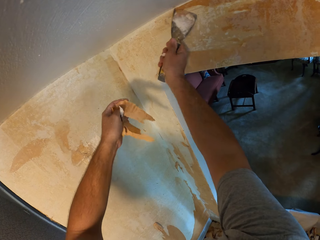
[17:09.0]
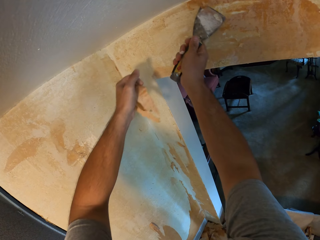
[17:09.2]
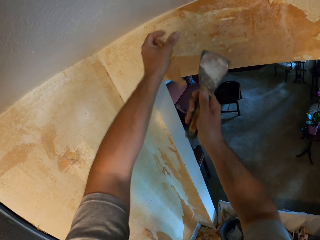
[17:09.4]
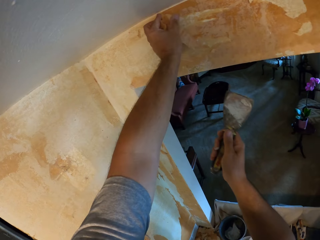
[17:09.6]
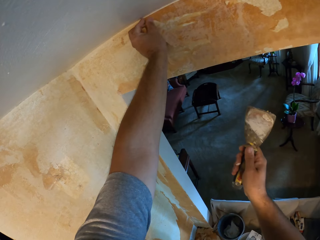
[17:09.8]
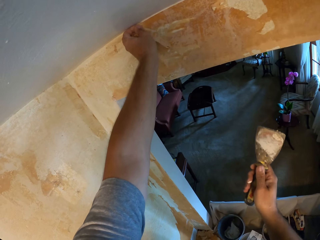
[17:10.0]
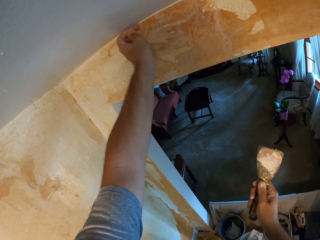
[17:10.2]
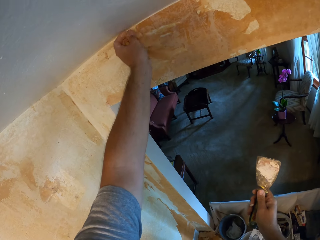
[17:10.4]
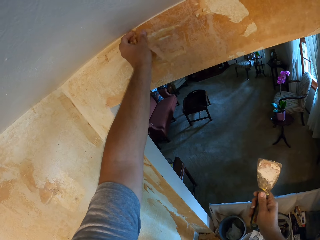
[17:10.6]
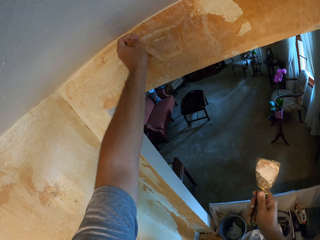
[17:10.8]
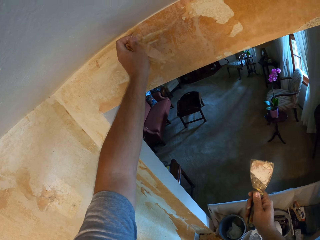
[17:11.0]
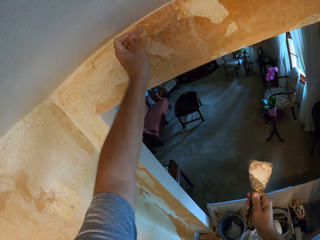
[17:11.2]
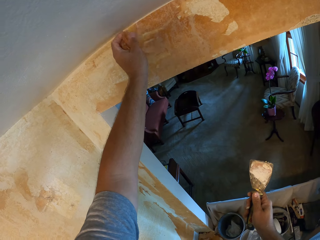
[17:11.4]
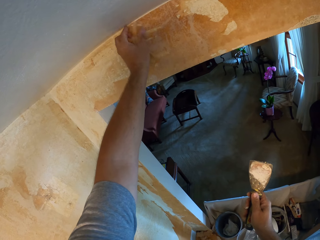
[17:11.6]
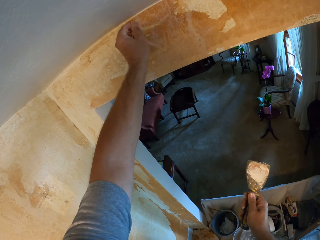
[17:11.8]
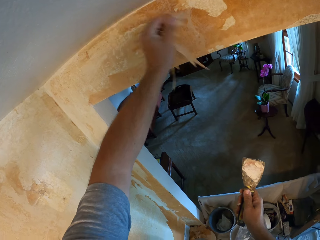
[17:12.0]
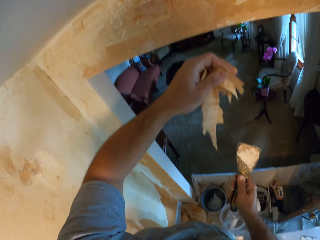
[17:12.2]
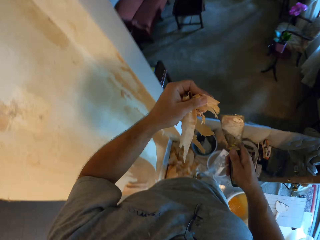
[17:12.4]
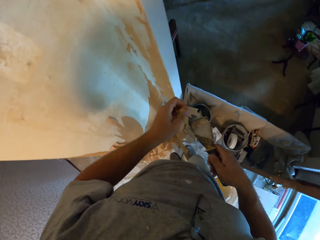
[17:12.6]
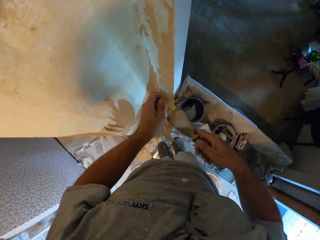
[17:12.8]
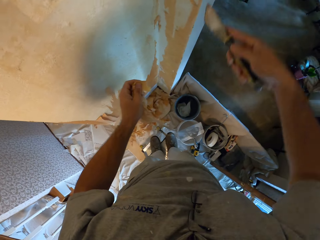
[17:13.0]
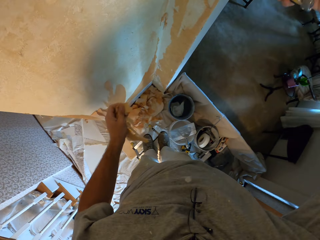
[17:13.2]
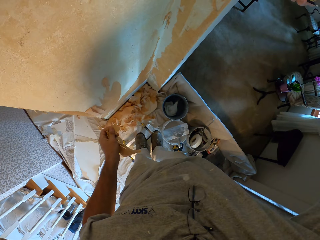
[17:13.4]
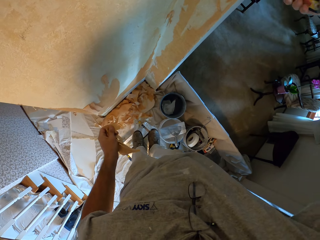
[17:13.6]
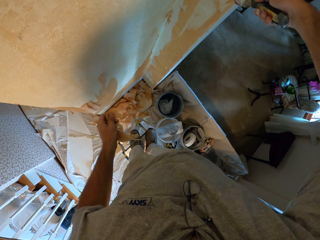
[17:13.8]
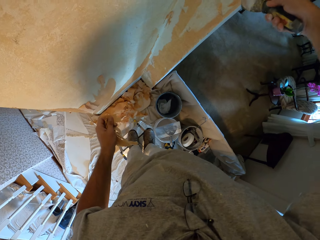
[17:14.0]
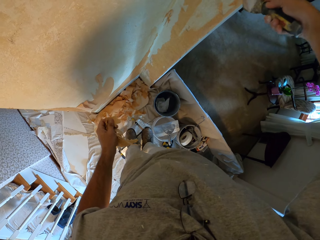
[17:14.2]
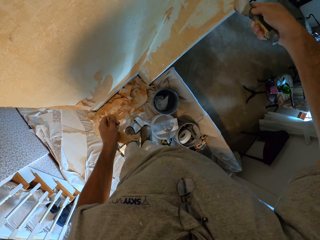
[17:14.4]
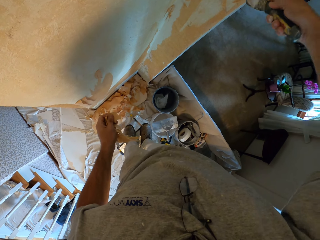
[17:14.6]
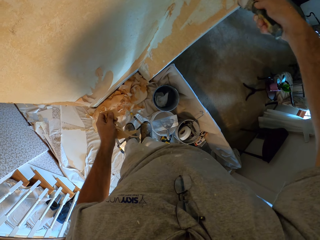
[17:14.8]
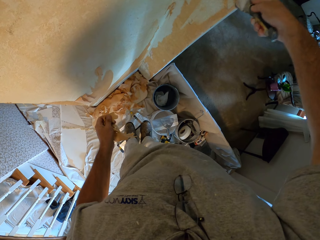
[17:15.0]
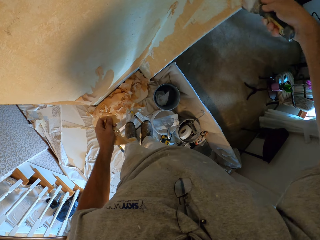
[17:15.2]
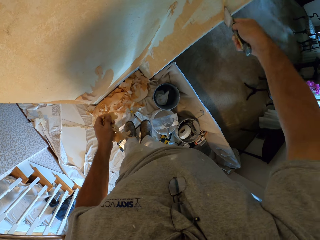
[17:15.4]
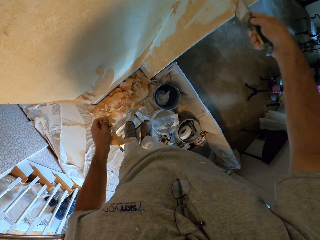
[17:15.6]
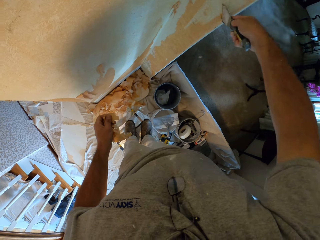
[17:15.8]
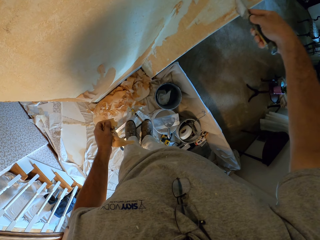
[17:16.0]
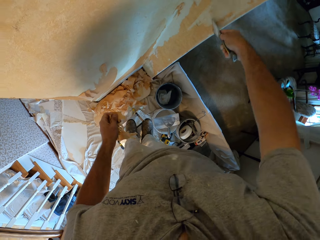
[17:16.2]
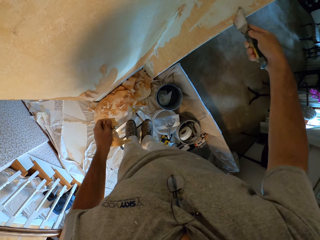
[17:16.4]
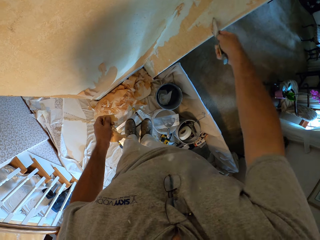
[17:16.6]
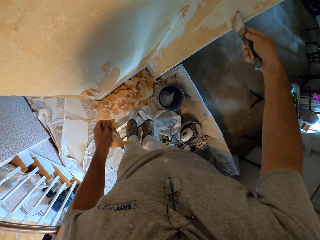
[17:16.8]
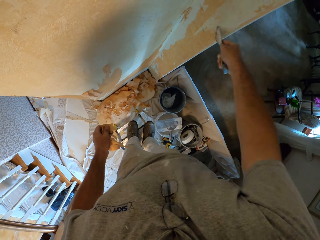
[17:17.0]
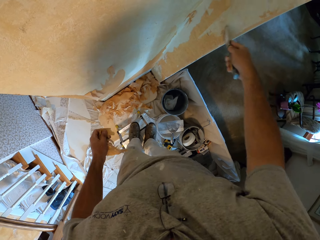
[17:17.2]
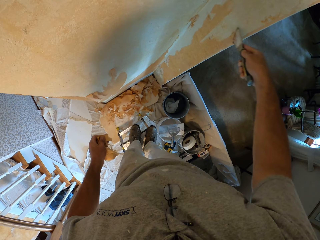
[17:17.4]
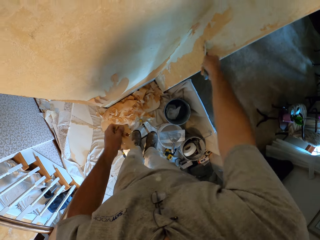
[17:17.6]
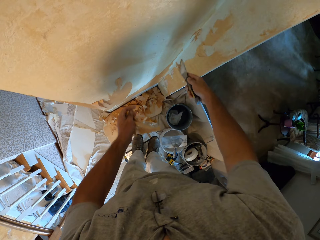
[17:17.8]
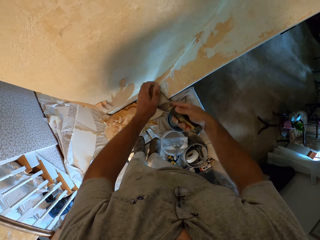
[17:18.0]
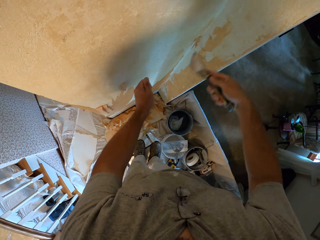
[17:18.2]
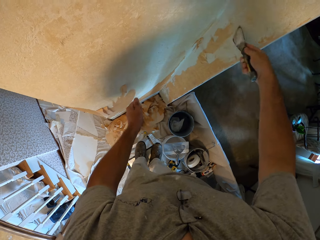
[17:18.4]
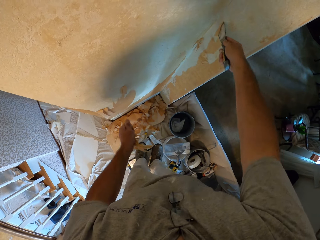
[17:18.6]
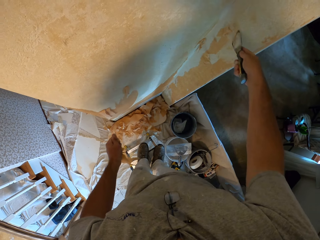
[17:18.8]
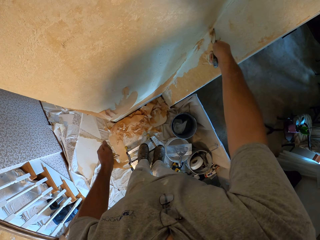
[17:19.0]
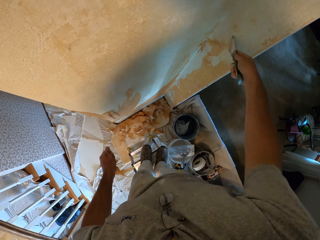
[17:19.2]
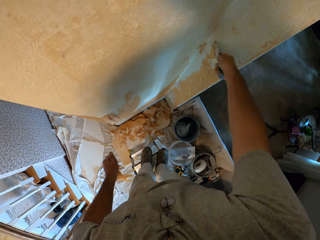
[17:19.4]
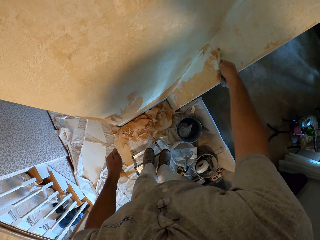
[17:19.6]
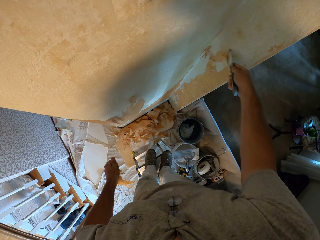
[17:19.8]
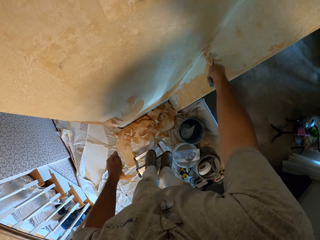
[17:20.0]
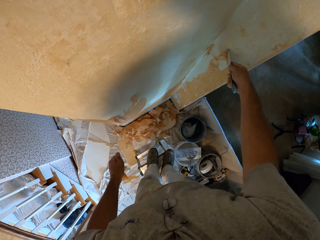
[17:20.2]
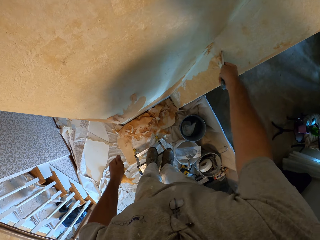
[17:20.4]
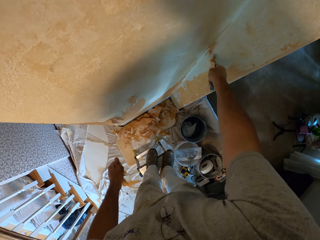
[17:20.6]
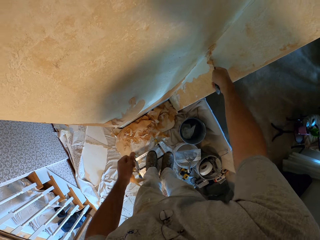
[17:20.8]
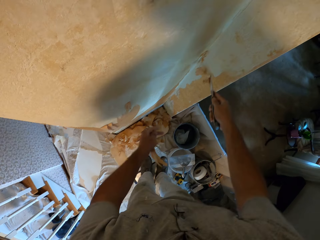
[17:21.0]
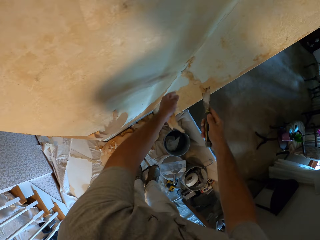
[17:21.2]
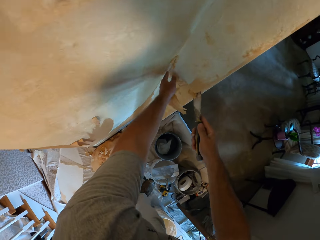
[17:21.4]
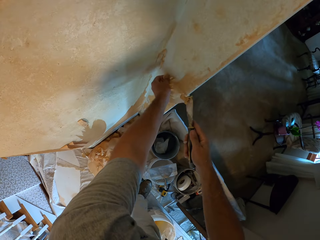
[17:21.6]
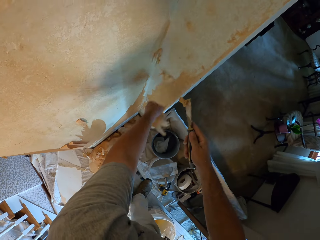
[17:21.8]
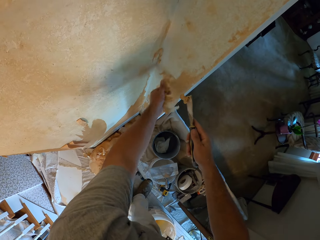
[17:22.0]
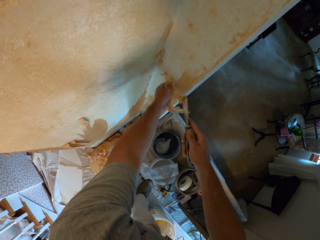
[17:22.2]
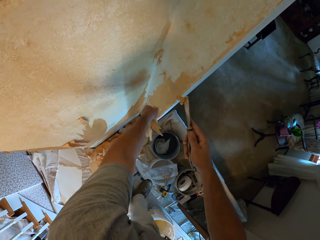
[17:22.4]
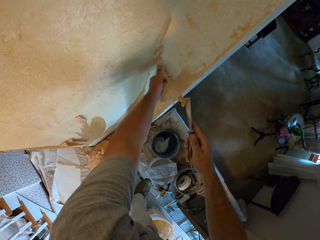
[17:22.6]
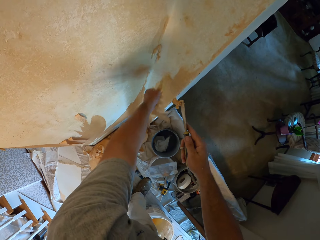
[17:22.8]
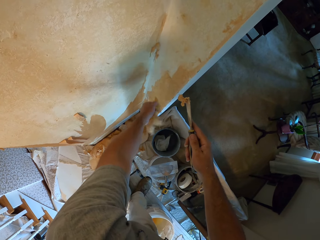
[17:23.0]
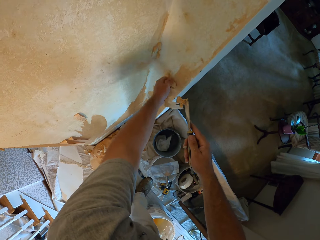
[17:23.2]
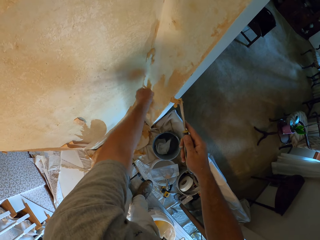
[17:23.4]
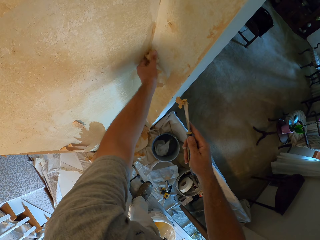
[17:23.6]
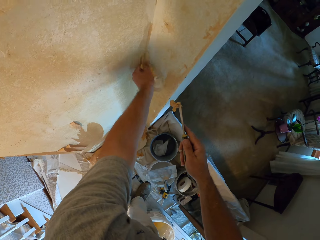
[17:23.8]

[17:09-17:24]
The camera wearer scrapes the wall with the scraper. He pulls off the scraped wallpaper with his left hand. He cleans off the tip of the scraper with his left hand. He scrapes the wall with the scraper. He removes house wrap paper from the wall. He cleans off the tip of the scraper with his left hand. He scrapes the wall with the scraper. He pulls off the scraped wallpaper with his left hand.

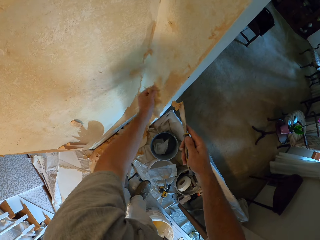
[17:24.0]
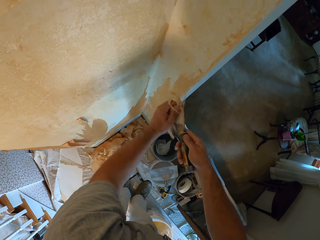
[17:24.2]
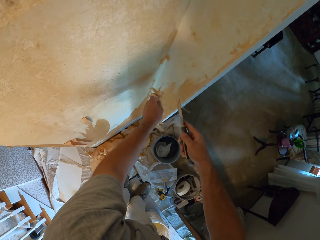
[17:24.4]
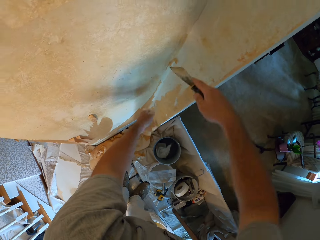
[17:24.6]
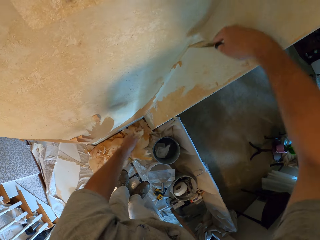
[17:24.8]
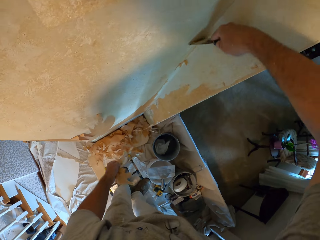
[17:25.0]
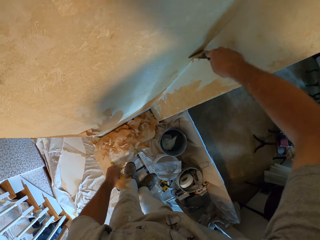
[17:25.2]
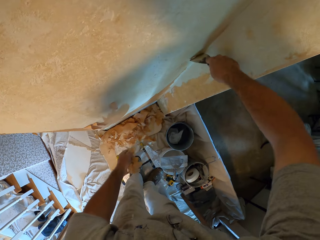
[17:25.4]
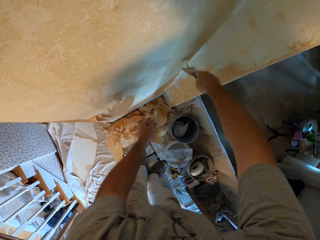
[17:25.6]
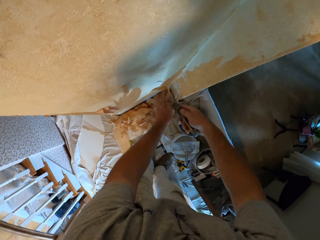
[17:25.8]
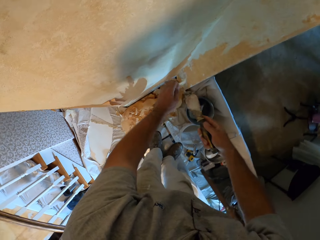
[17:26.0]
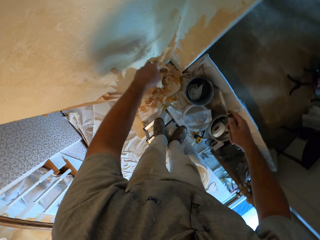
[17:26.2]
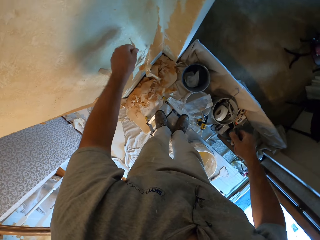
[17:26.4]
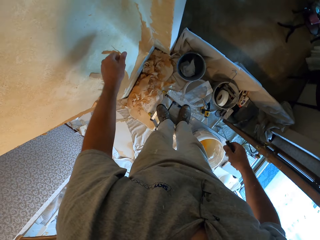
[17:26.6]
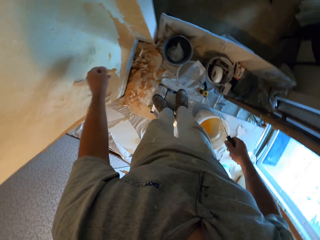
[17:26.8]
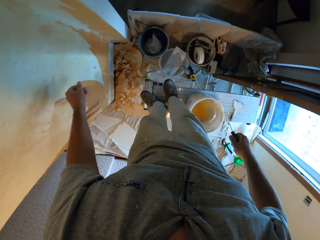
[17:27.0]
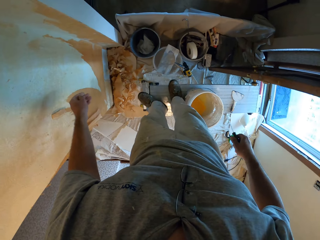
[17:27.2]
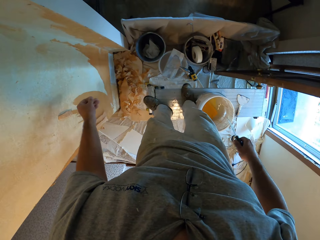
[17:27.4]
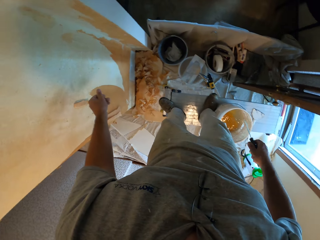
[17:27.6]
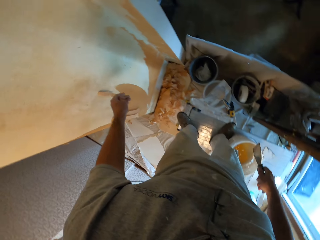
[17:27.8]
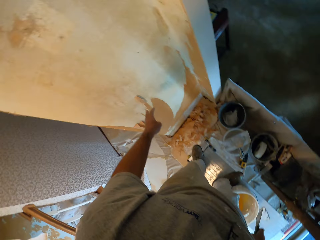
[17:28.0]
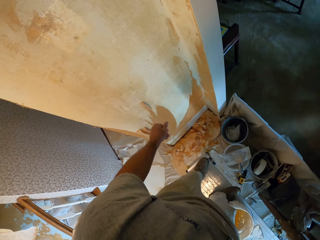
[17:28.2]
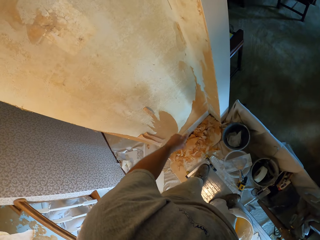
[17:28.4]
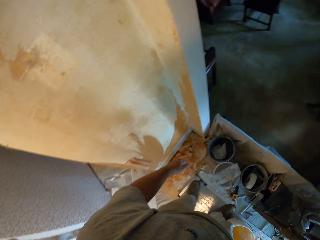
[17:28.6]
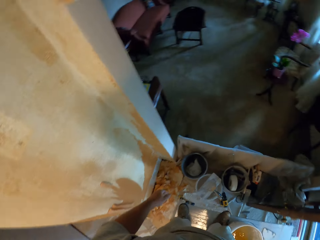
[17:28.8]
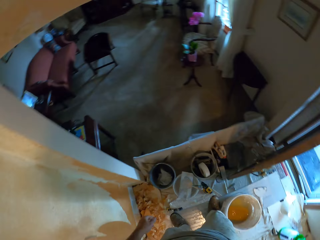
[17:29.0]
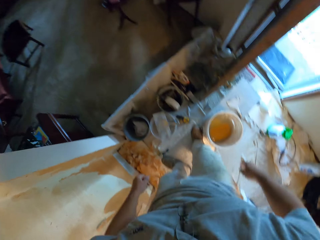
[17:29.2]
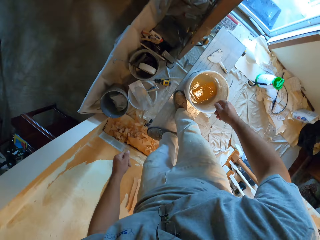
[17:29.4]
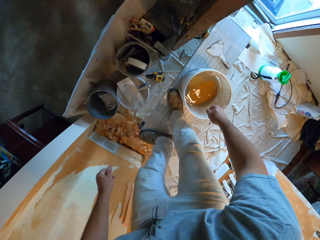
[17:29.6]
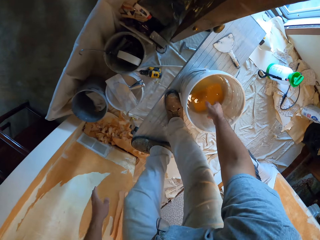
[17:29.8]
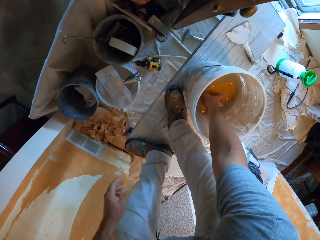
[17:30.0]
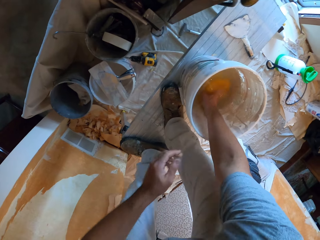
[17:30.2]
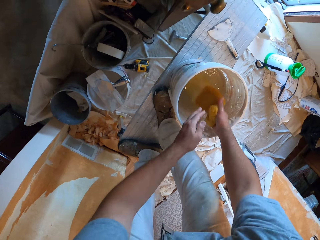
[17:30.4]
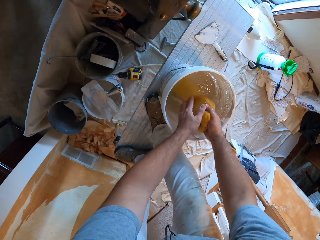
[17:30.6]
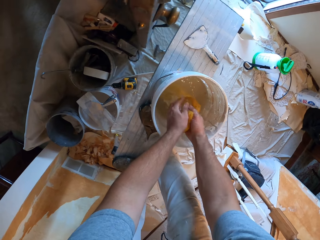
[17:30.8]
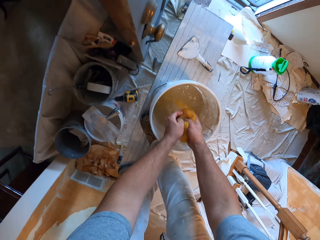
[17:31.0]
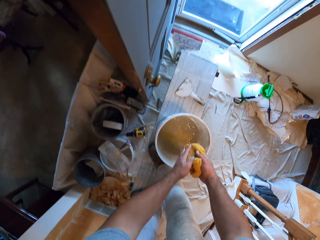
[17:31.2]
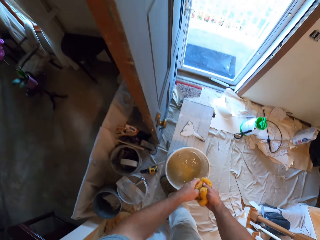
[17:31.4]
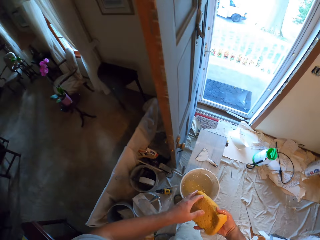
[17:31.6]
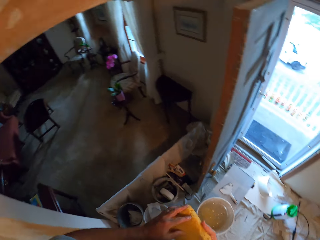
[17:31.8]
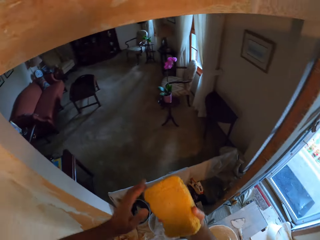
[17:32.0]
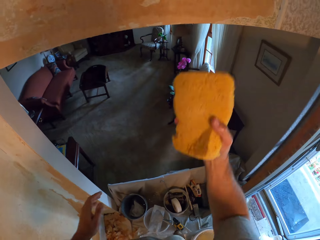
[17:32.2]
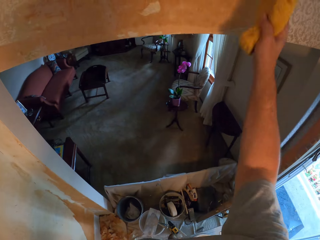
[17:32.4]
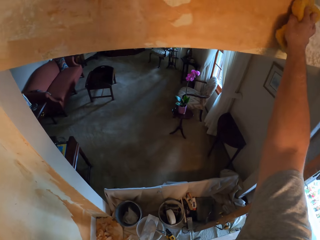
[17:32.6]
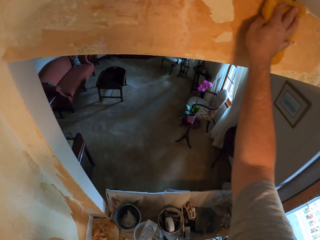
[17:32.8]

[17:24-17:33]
The camera wearer scrapes the wall with the scraper. He removes house wrap paper with hands. He cleans off the tip of the scraper with his left hand. He stops removing the house wrap paper from the wall. He squeezes the foam or piece of cloth out of the water in the bucket. He picks up the wet piece of cloth.
